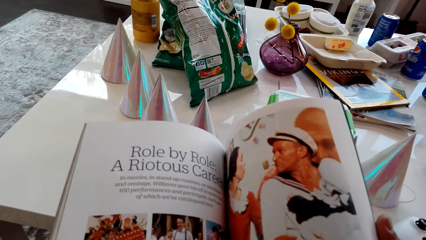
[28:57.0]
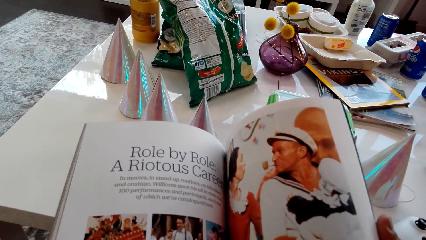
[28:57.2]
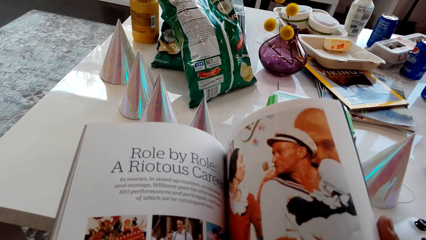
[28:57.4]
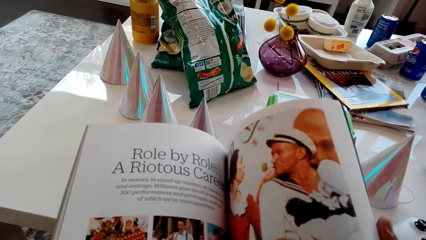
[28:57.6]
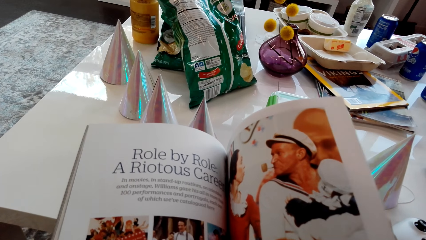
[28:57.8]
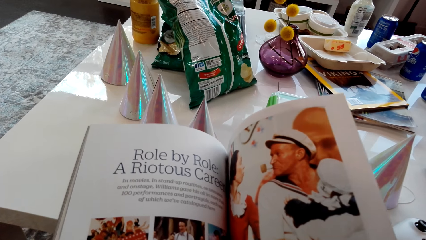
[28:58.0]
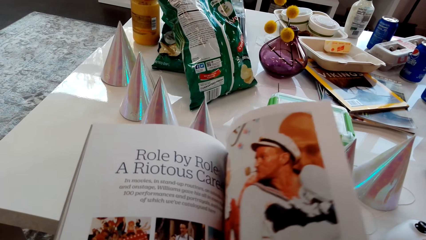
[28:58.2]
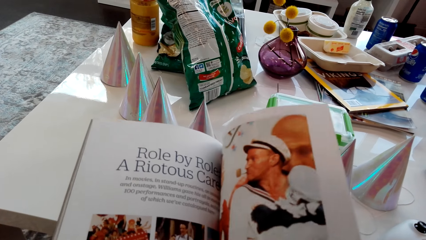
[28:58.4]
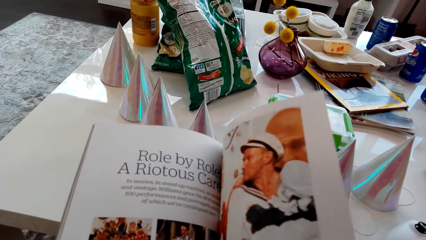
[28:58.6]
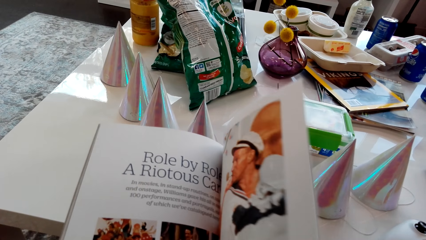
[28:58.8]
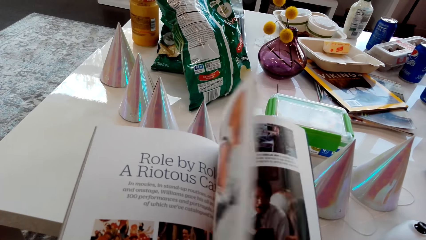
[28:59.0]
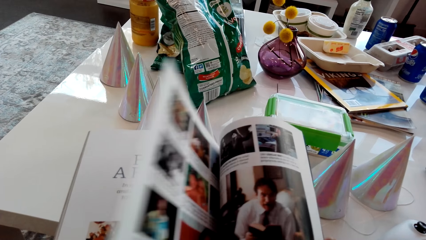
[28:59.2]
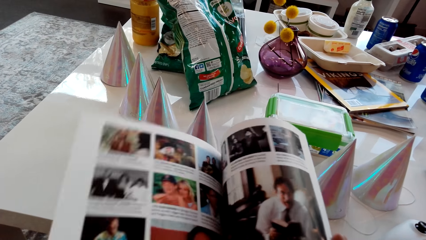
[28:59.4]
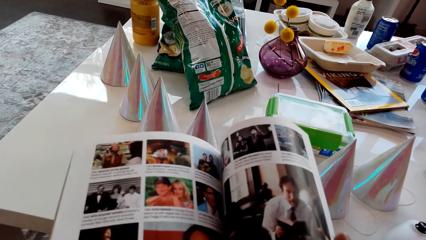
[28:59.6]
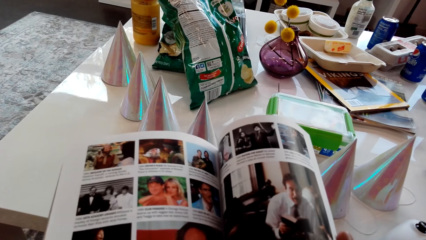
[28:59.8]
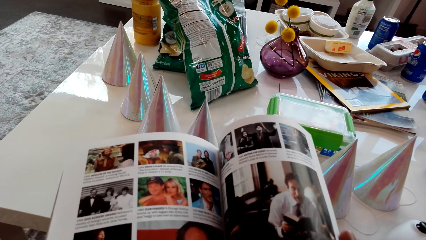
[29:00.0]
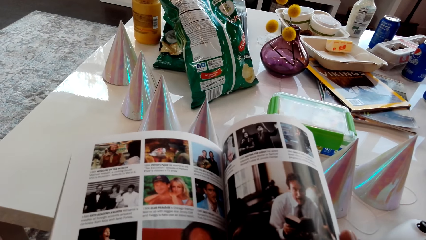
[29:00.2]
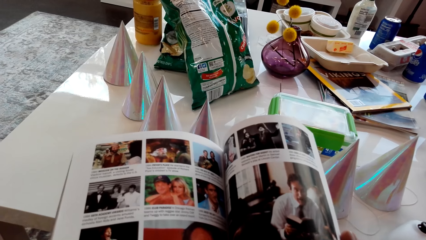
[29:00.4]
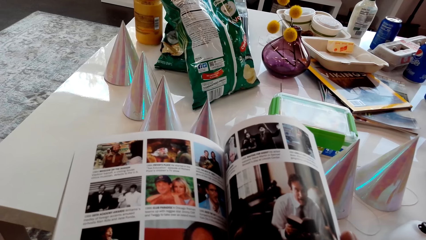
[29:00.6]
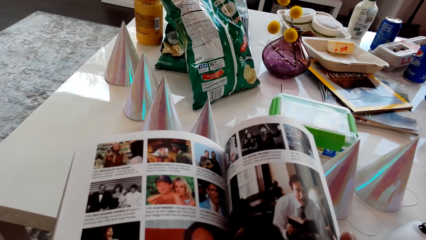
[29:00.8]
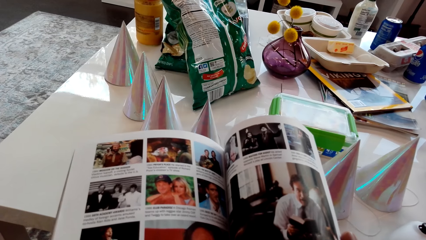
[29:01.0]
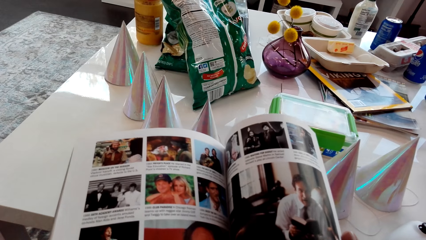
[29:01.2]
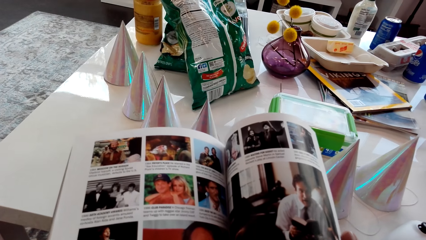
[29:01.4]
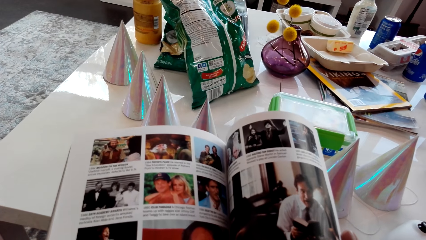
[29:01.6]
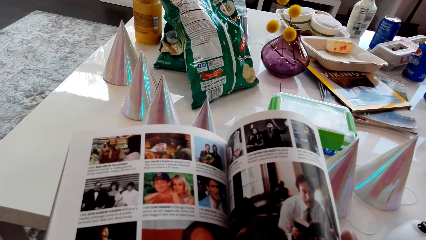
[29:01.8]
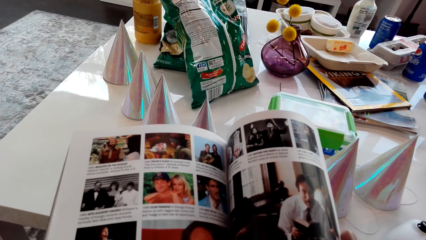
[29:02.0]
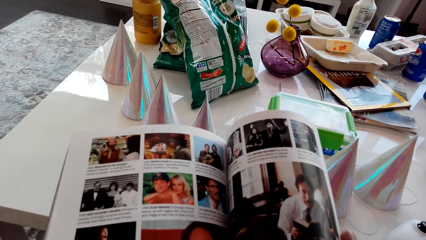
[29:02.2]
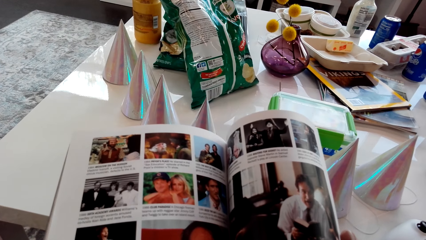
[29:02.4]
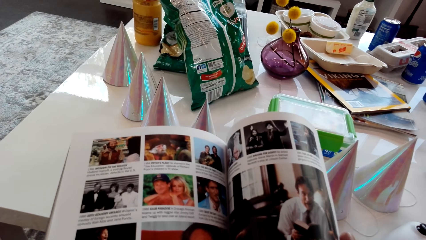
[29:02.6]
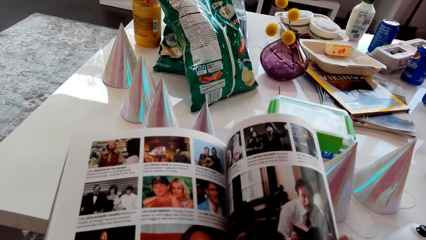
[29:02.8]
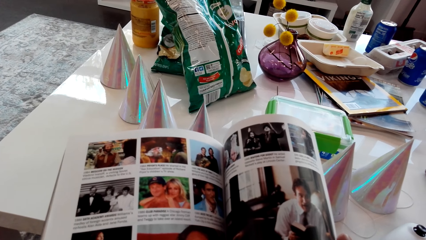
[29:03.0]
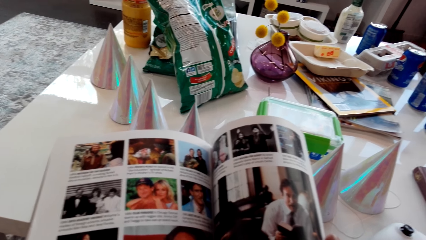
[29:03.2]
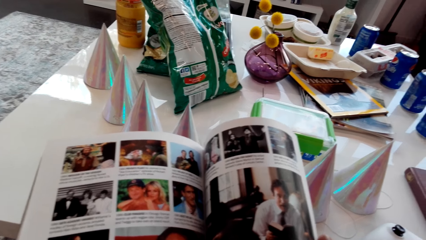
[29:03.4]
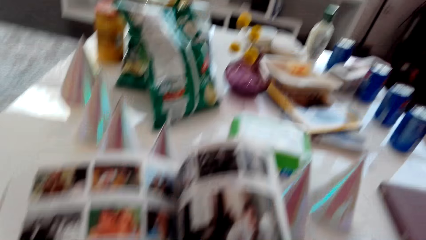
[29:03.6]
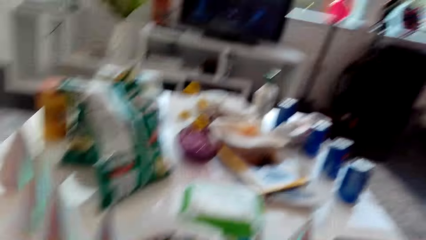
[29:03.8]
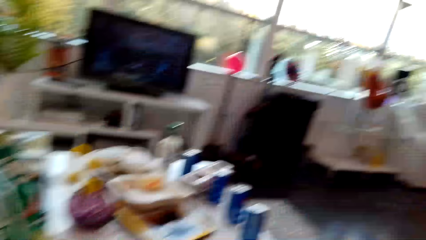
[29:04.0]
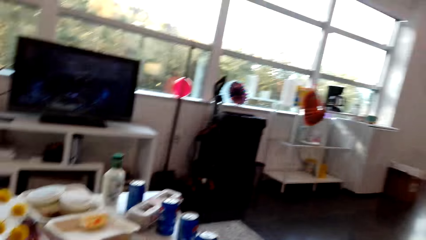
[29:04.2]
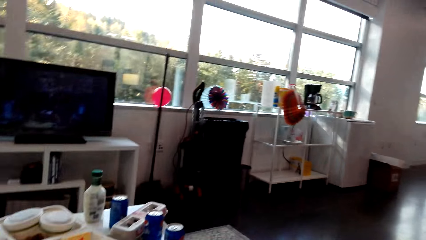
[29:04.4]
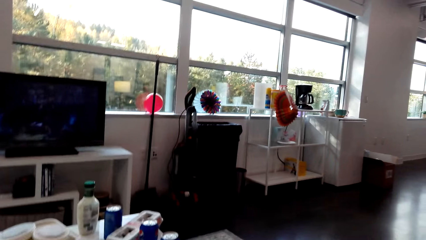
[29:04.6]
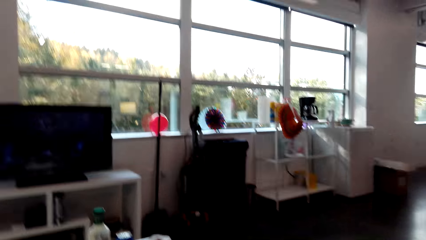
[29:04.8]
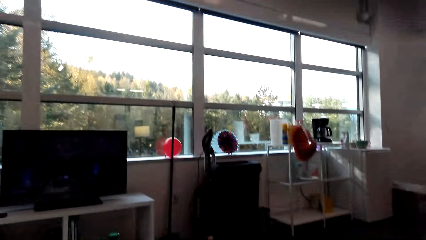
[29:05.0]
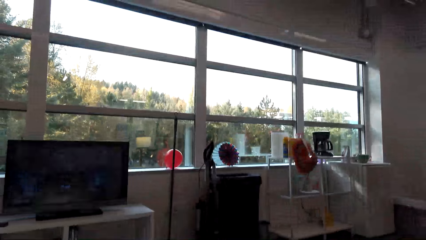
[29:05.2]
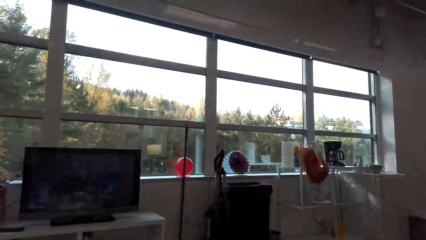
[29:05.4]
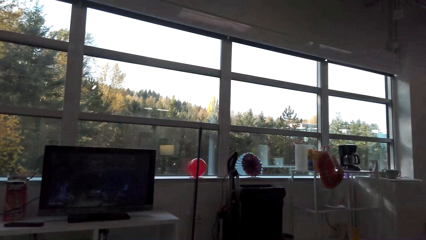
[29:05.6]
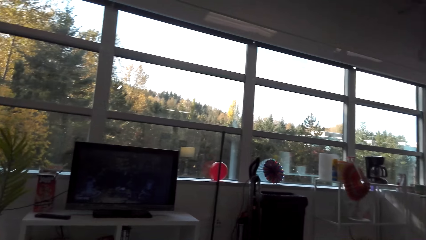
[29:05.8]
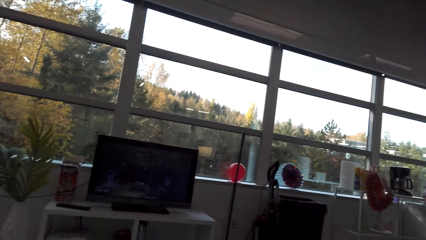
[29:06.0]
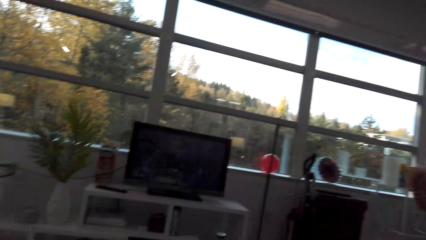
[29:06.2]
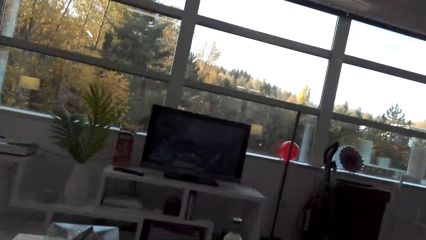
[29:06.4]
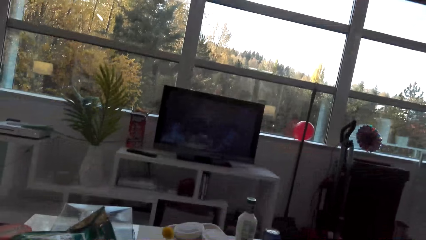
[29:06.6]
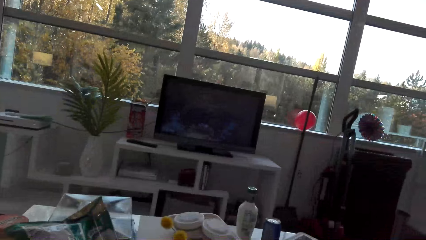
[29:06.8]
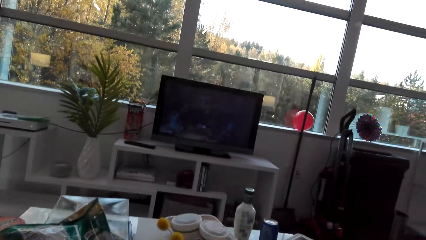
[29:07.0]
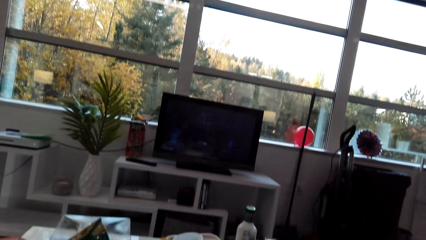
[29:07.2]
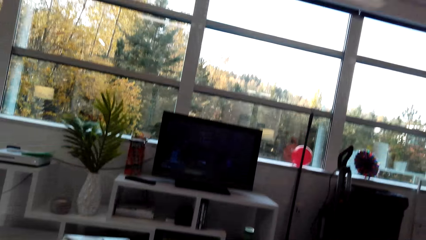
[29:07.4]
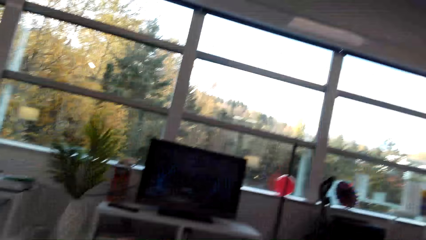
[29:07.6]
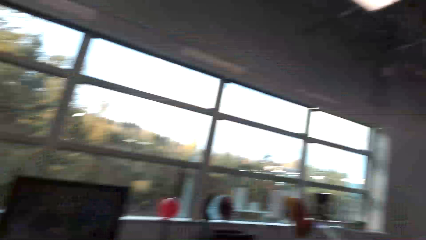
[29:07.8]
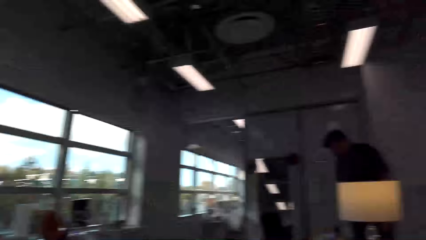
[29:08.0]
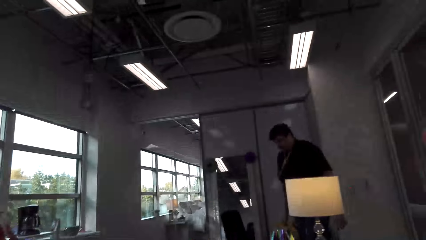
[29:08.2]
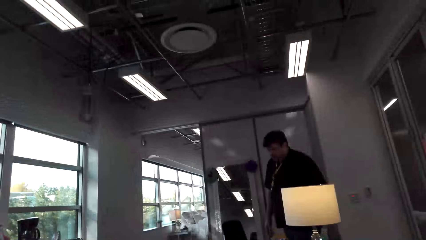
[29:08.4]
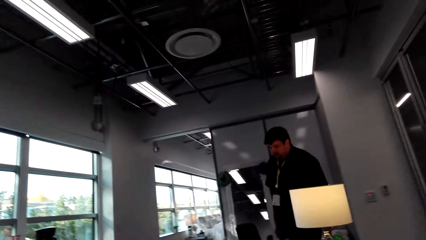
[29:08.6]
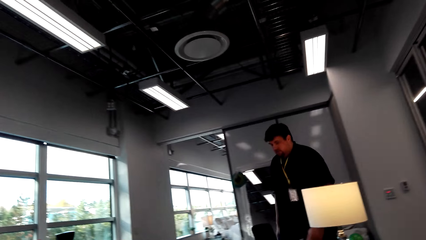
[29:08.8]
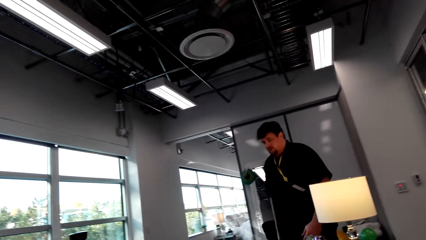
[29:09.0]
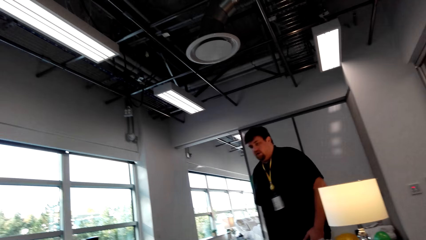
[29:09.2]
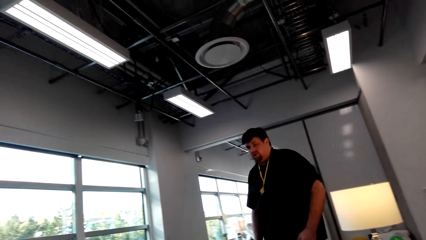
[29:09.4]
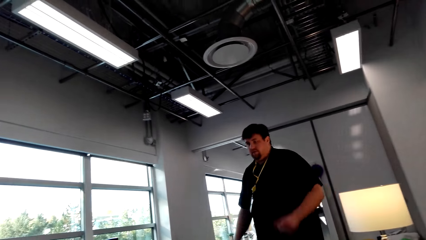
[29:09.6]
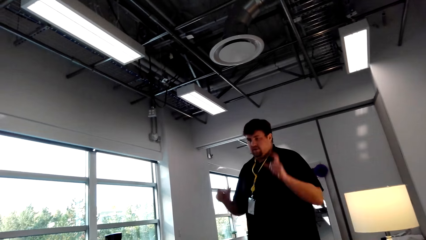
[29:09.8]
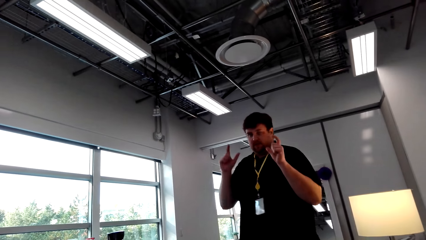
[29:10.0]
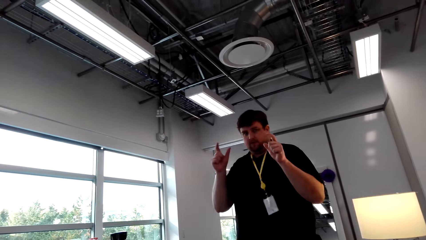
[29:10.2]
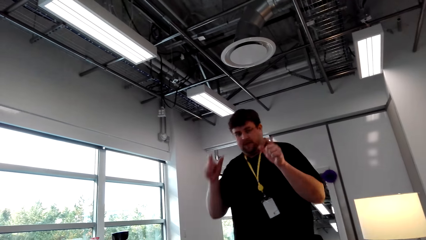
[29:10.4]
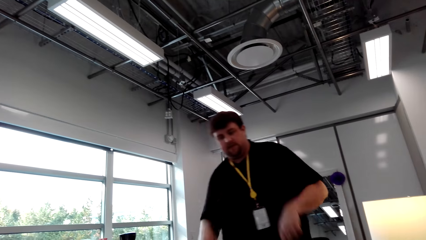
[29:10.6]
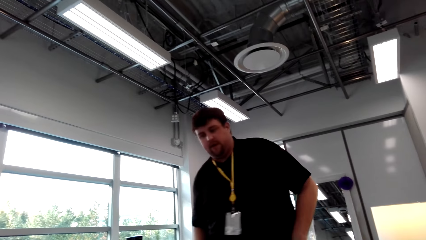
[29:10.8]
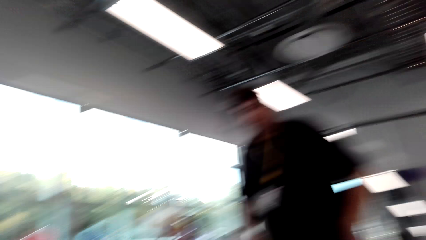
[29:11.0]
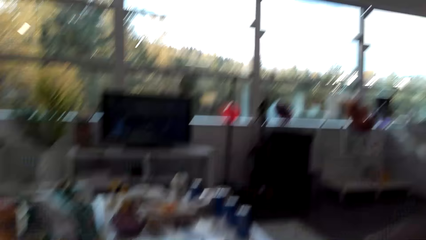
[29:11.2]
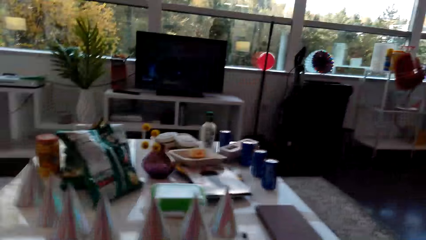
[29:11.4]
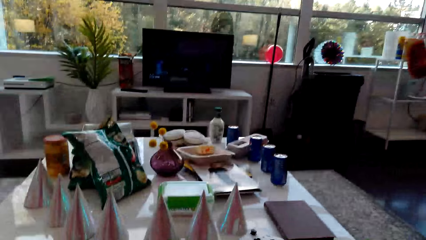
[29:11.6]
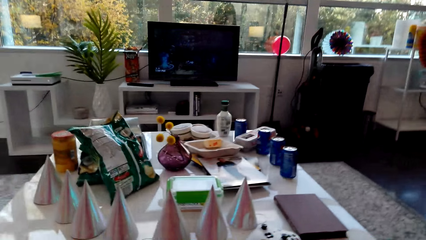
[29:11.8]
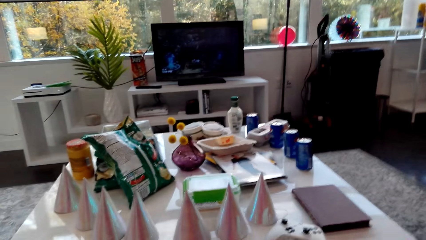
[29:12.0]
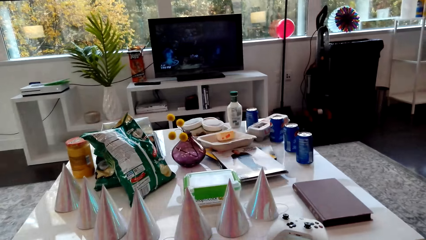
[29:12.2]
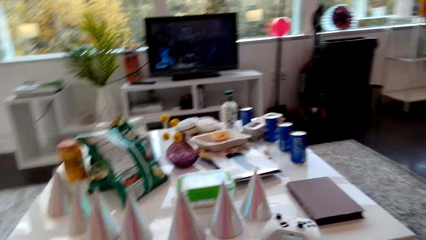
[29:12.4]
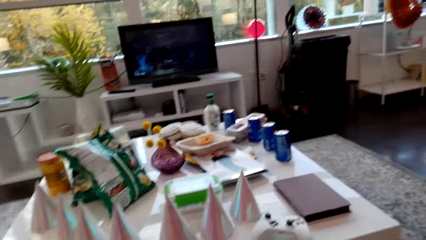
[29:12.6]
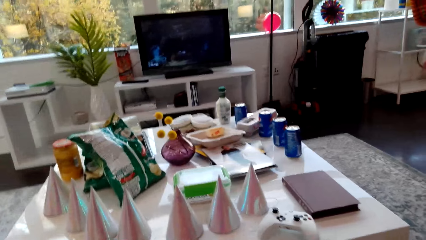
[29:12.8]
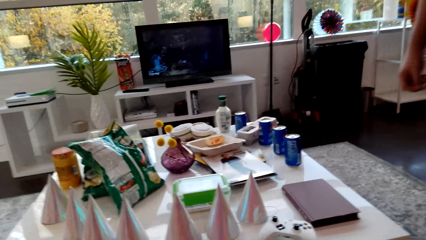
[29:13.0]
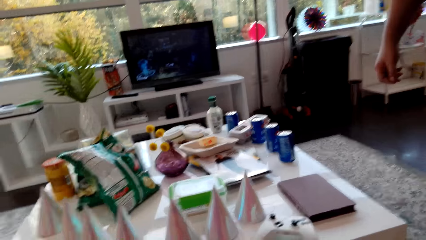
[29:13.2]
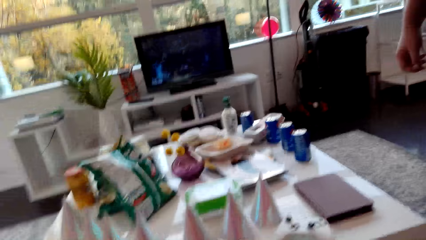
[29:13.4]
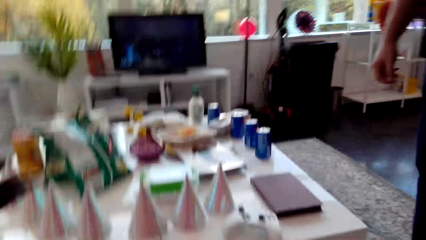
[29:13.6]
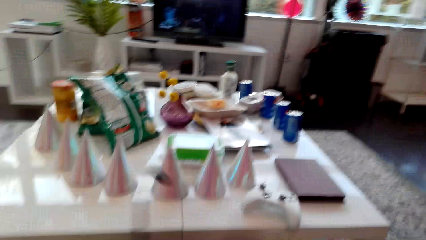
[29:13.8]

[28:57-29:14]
The camera wearer flips a page of a magazine. They stare at a picture on the magazine. They look at the window. They look at the television. They look at a man. The man walks in the house towards the camera wearer and makes signs with his hands. The man walks towards the camera wearer. The camera wearer looks at the table.
